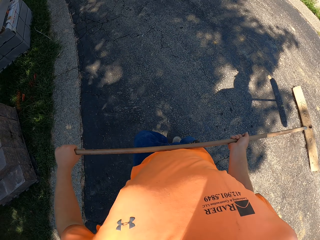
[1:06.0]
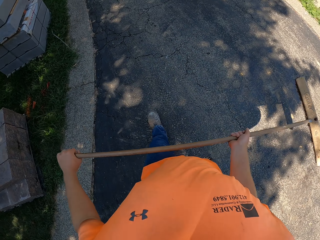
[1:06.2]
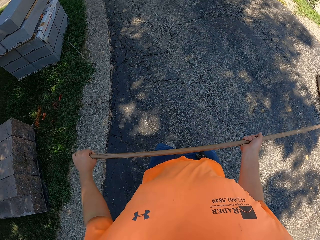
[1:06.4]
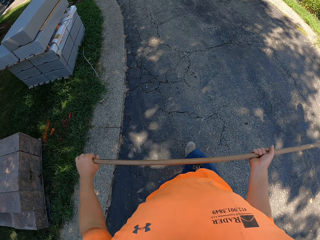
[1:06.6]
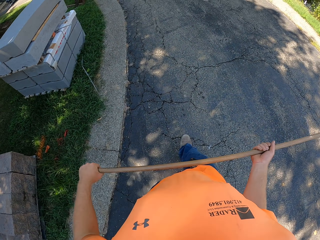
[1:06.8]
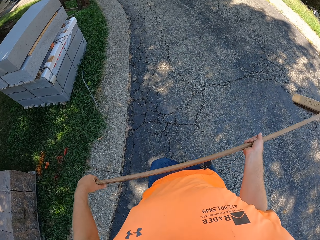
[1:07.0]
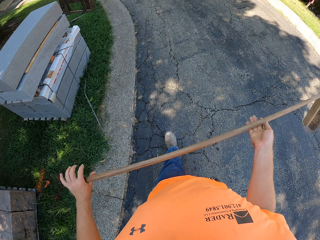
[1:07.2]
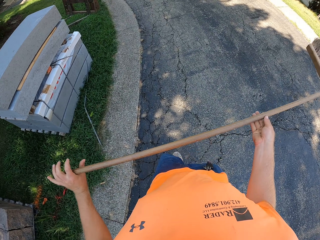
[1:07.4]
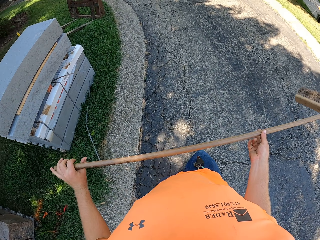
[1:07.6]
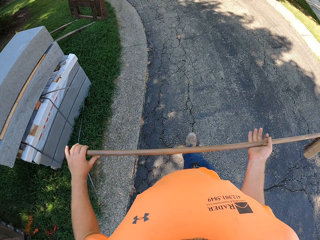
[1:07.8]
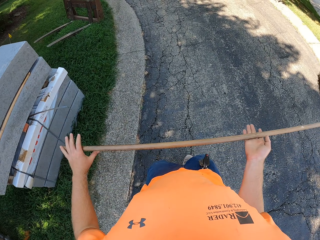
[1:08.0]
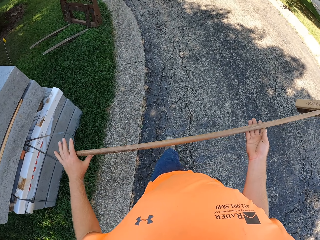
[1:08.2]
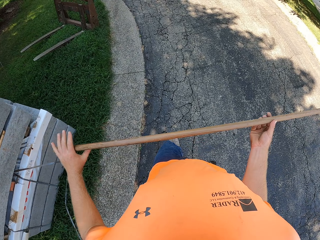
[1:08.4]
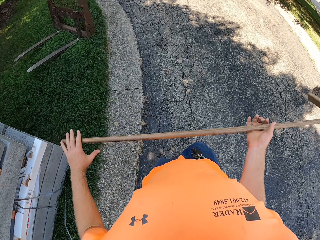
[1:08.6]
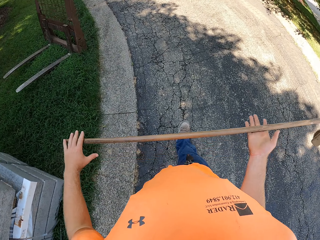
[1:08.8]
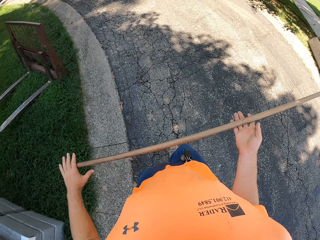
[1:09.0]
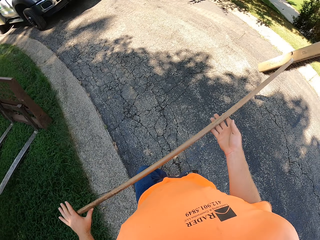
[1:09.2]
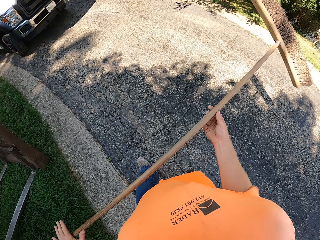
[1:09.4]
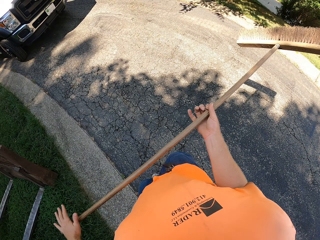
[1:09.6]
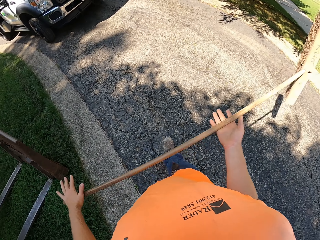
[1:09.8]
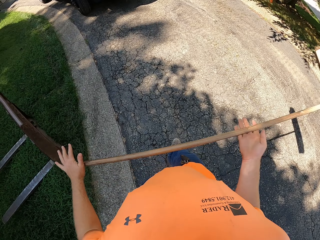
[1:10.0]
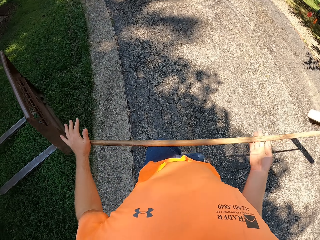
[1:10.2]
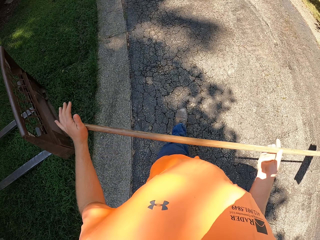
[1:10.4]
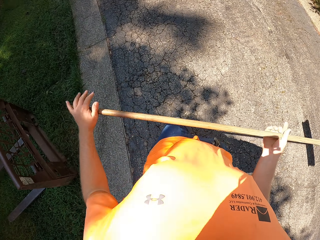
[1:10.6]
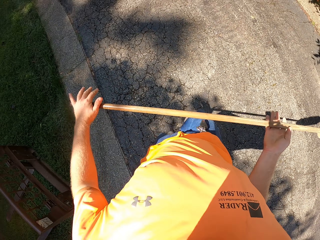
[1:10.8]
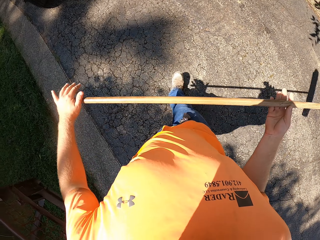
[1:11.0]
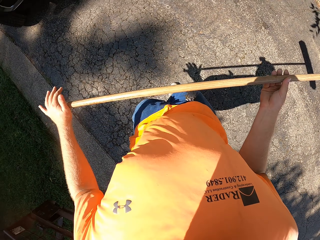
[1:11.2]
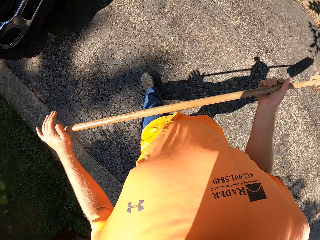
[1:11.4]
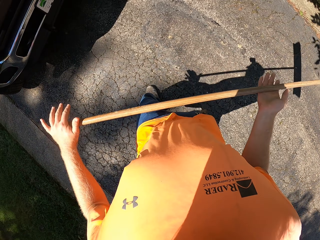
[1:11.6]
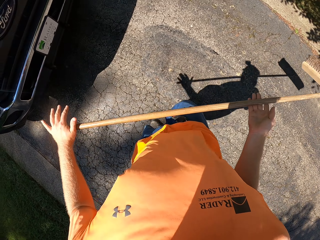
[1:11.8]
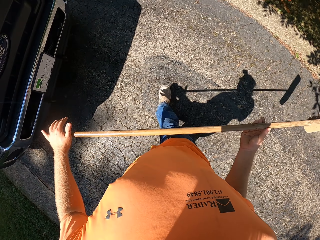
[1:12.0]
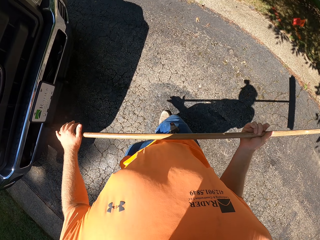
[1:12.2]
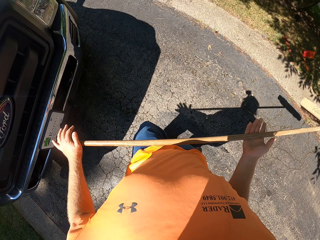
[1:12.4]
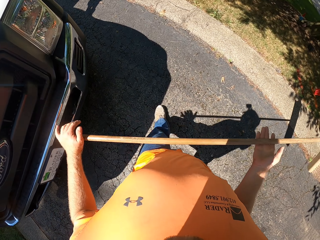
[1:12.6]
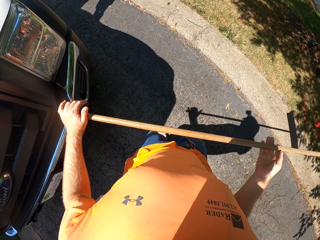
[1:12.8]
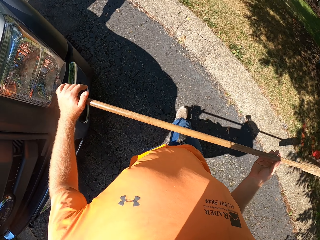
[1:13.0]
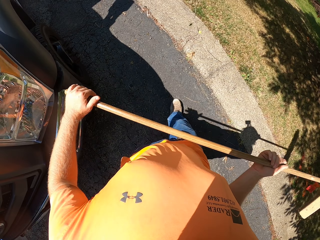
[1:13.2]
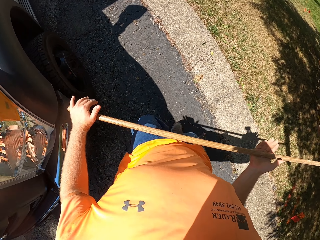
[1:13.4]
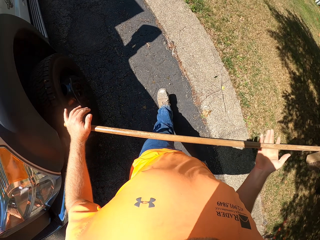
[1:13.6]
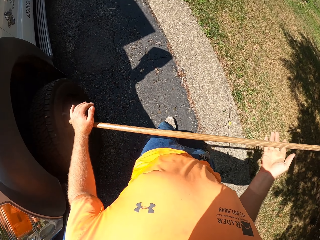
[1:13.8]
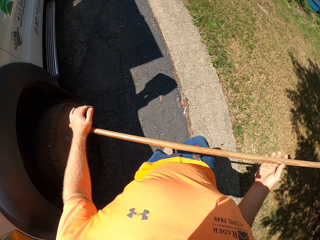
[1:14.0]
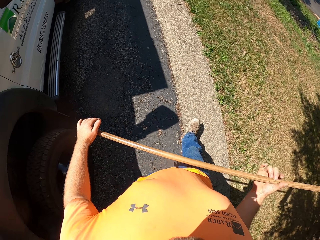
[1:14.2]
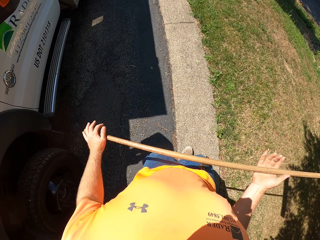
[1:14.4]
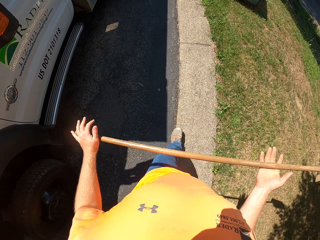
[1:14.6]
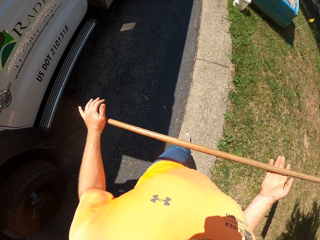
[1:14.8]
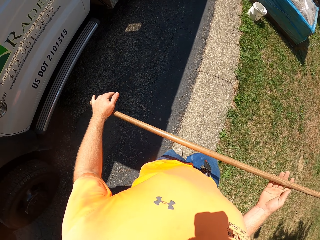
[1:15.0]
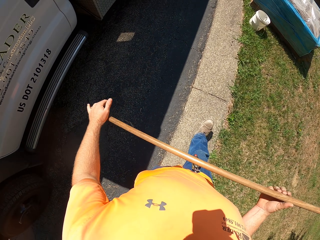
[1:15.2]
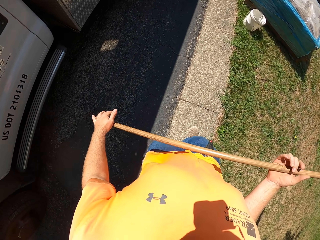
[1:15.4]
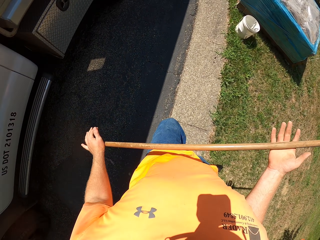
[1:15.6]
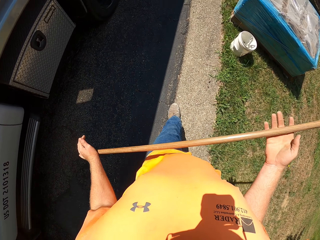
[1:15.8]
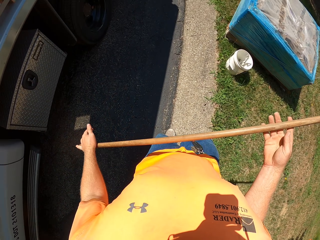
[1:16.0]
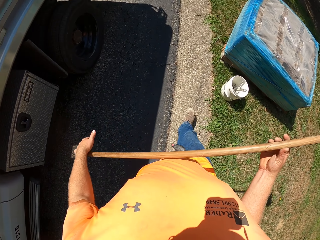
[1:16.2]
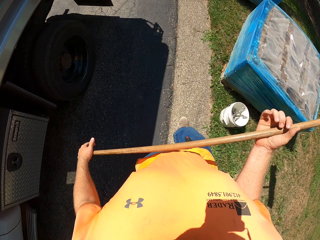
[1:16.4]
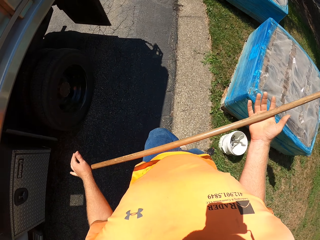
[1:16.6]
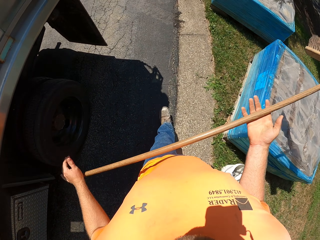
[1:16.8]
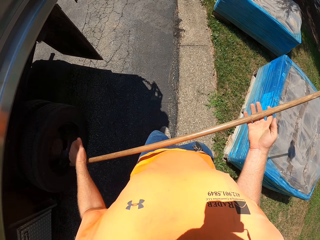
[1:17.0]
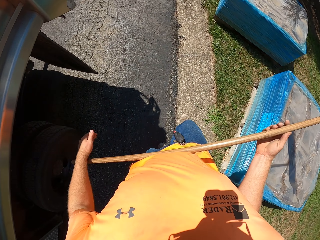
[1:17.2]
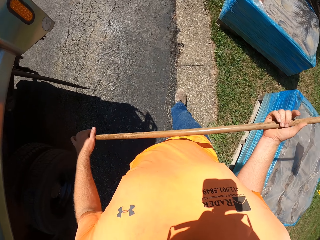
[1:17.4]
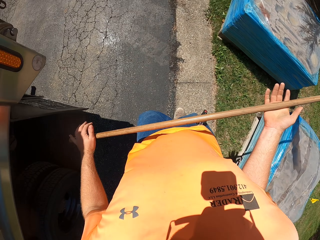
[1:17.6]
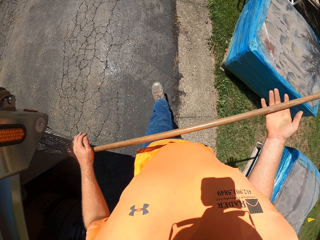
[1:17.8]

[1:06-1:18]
The camera wearer twists the broom in both hands.

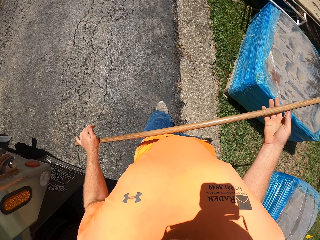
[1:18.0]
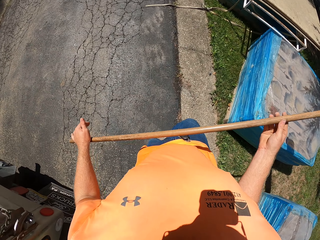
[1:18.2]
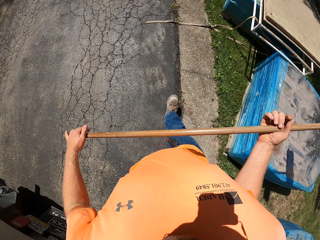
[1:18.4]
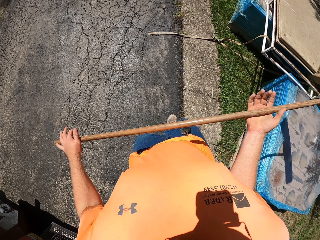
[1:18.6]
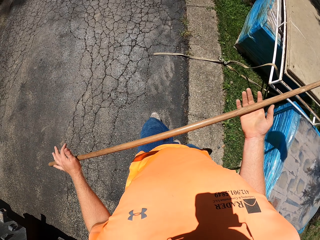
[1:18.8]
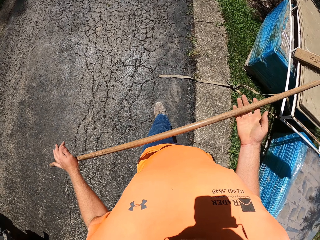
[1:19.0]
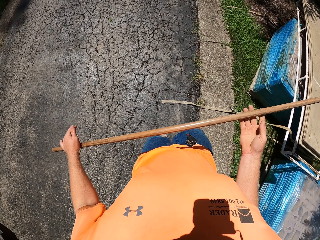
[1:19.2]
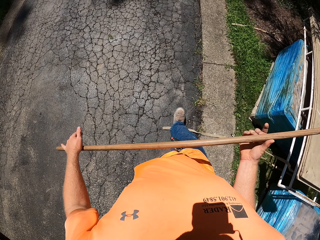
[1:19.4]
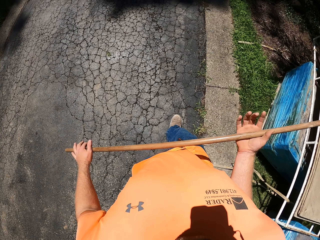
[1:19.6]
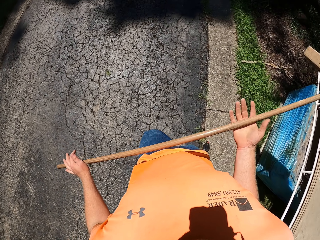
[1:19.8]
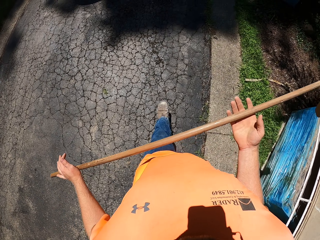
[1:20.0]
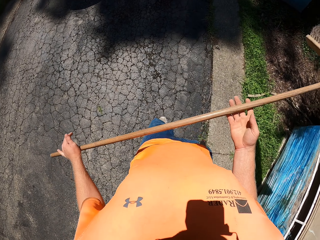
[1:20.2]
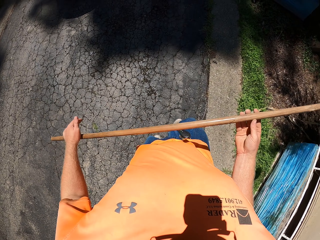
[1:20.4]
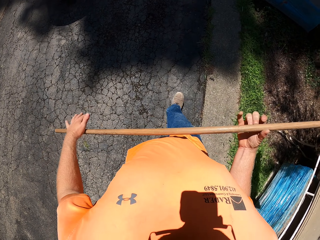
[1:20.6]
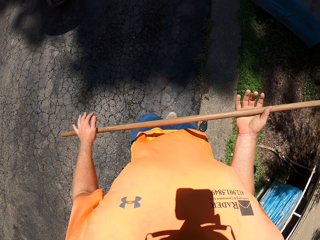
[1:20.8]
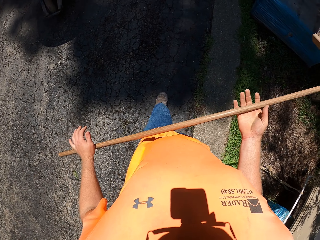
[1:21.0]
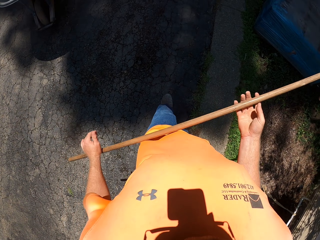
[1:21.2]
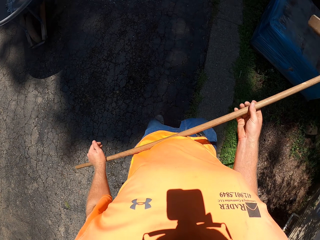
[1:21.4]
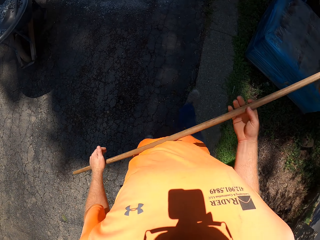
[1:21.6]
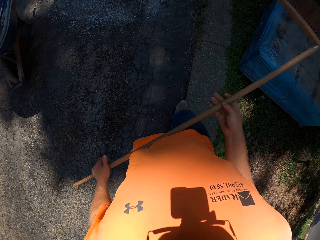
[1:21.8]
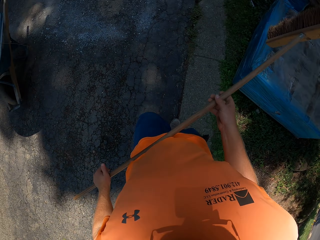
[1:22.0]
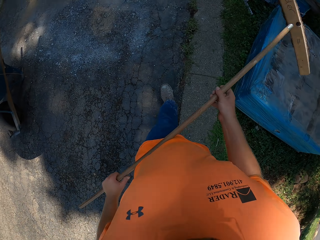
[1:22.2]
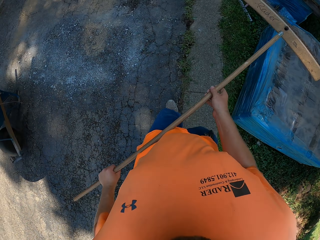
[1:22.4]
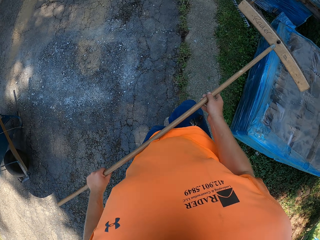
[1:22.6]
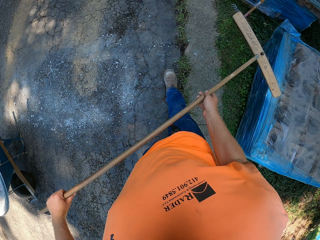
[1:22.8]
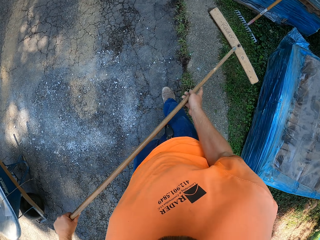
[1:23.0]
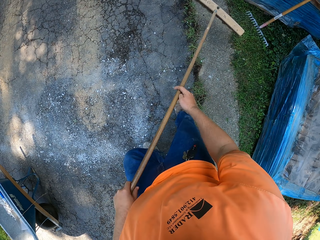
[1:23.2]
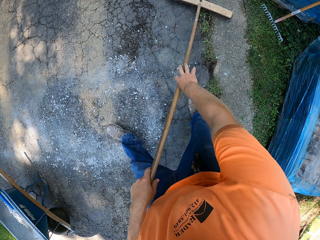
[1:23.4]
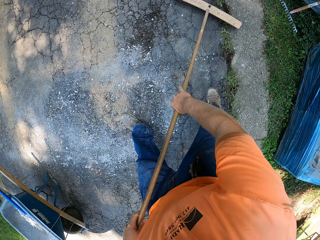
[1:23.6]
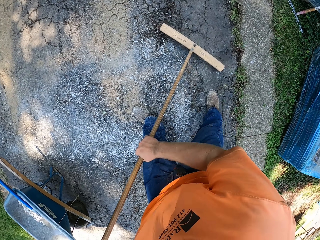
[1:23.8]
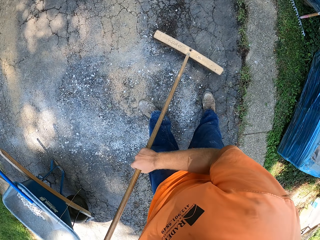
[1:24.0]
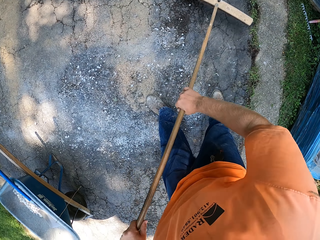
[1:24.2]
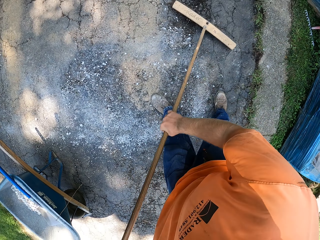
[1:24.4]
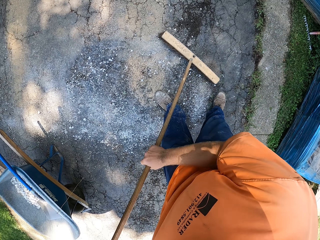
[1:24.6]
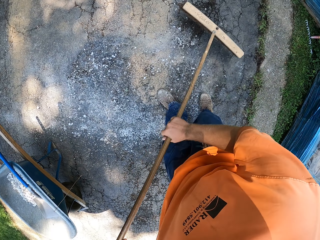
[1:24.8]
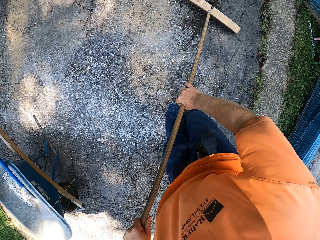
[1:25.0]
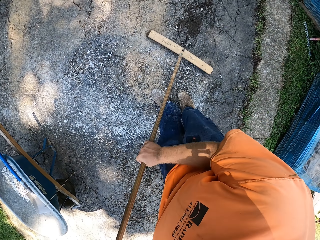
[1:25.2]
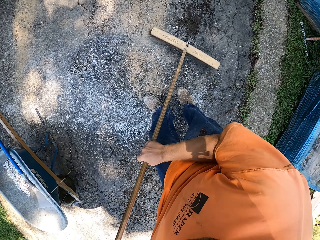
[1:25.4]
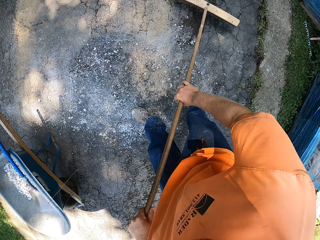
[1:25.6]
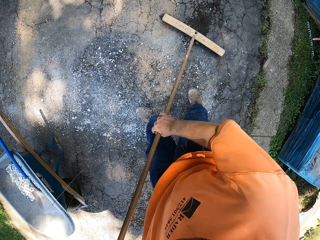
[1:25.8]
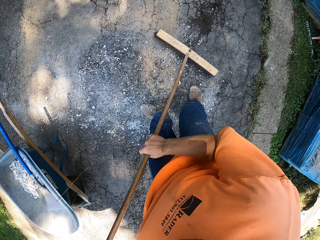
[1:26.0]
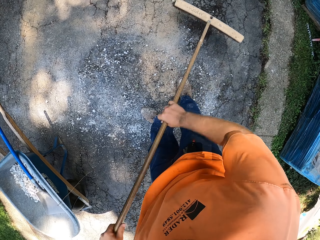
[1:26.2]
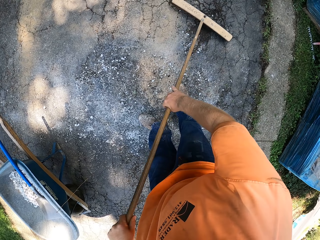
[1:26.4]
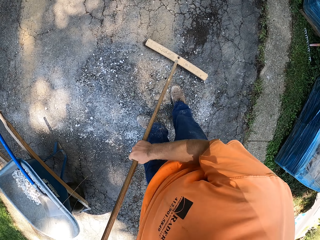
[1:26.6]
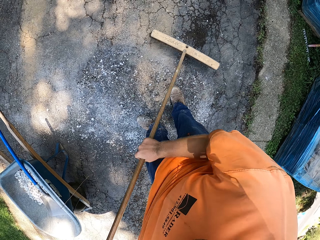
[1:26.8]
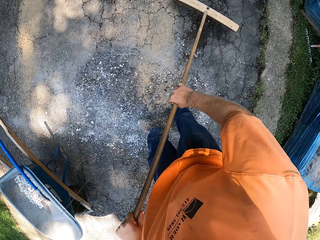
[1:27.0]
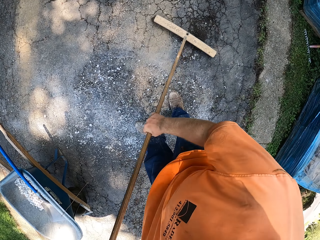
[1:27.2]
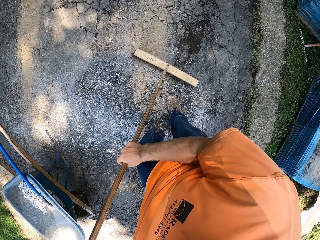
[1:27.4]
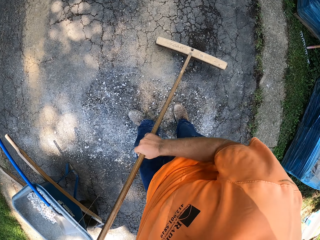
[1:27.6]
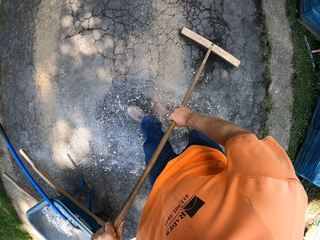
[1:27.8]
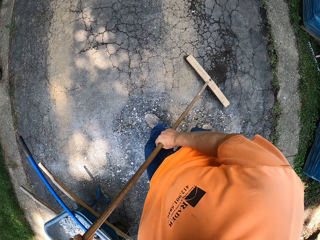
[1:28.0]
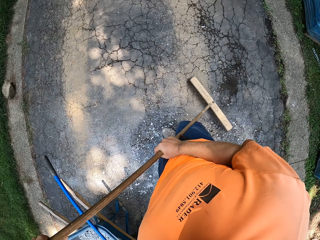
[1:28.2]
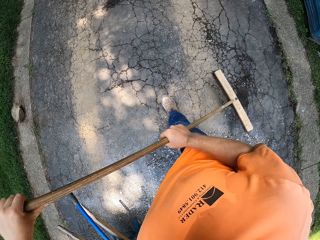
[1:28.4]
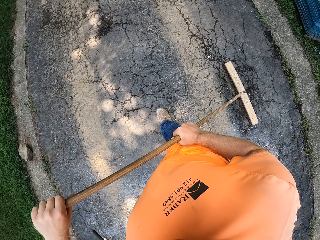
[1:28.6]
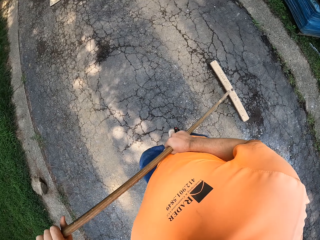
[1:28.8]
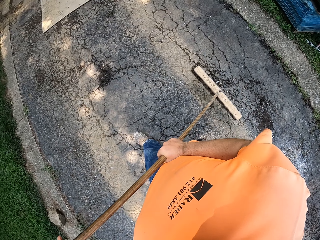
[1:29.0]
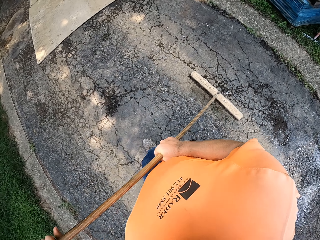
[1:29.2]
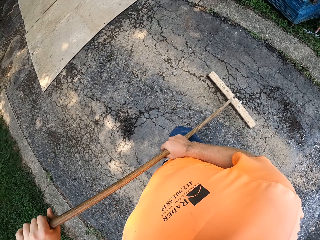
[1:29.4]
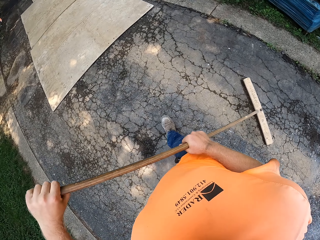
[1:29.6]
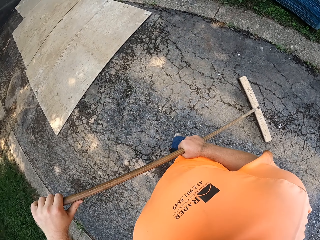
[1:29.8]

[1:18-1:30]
The camera wearer sweeps the floor with the broom in both hands.
